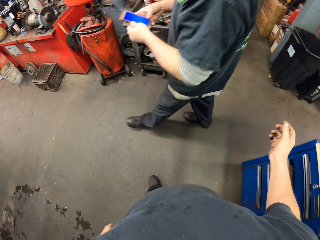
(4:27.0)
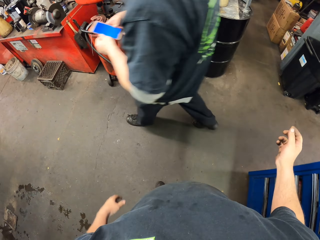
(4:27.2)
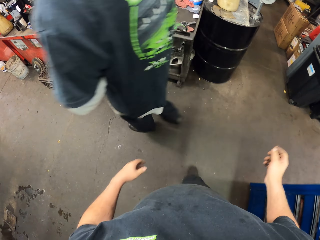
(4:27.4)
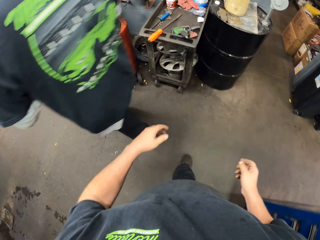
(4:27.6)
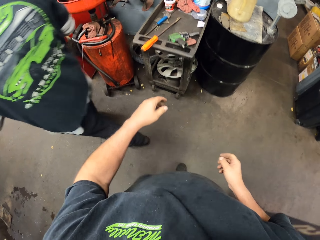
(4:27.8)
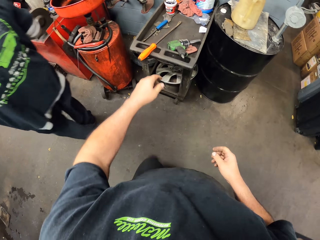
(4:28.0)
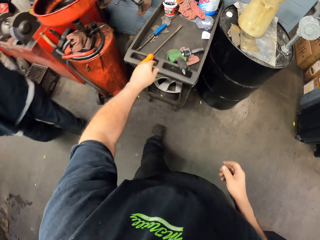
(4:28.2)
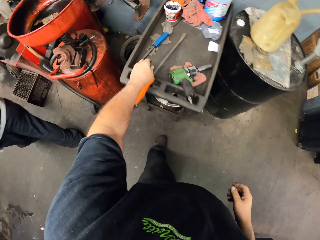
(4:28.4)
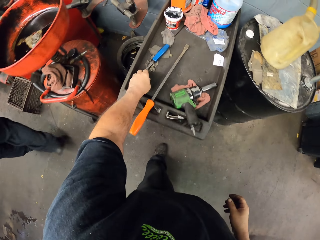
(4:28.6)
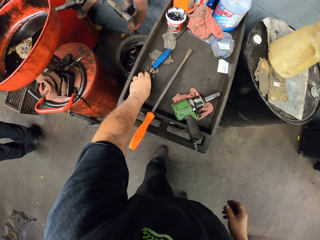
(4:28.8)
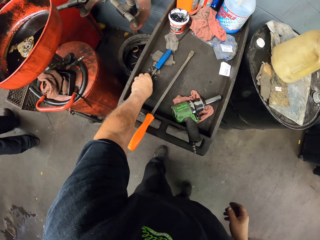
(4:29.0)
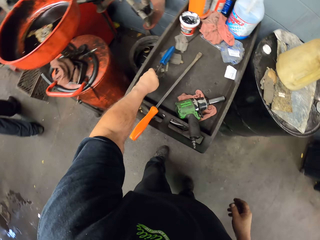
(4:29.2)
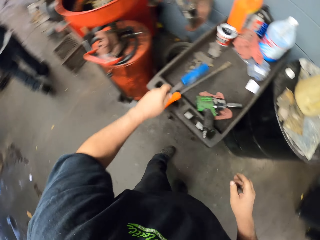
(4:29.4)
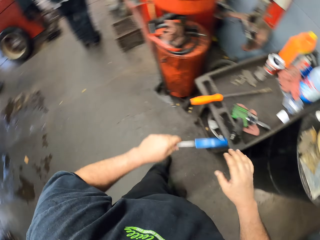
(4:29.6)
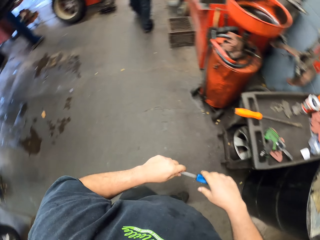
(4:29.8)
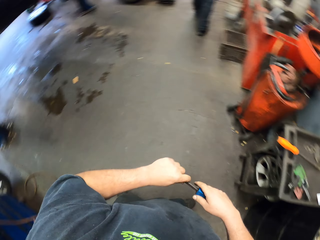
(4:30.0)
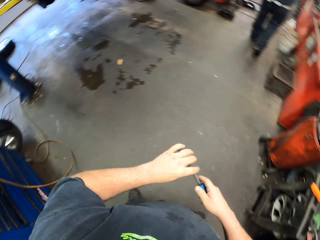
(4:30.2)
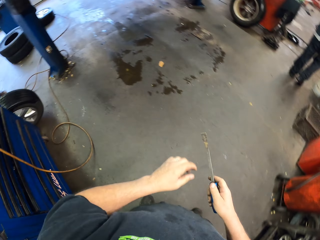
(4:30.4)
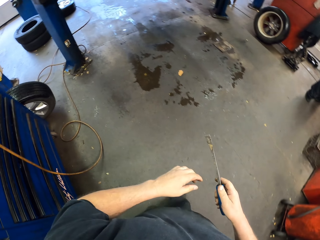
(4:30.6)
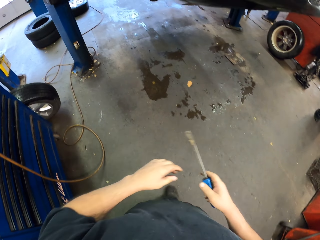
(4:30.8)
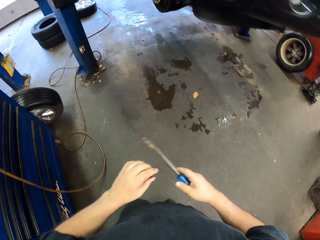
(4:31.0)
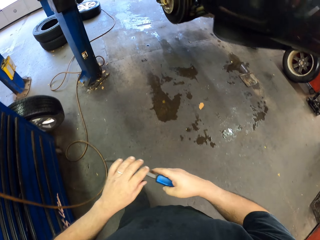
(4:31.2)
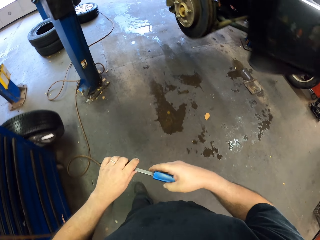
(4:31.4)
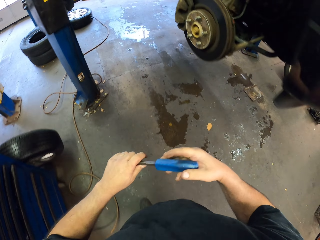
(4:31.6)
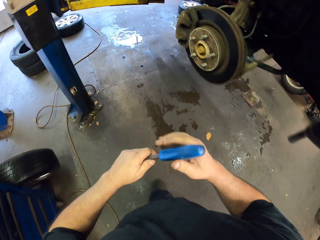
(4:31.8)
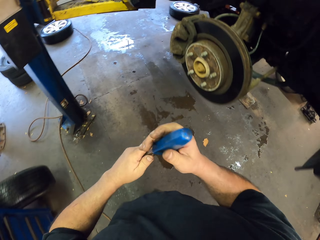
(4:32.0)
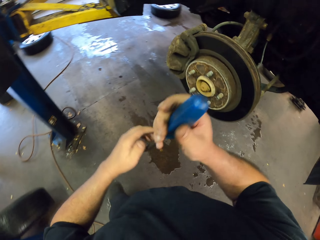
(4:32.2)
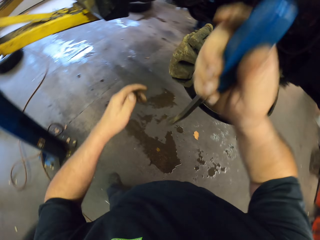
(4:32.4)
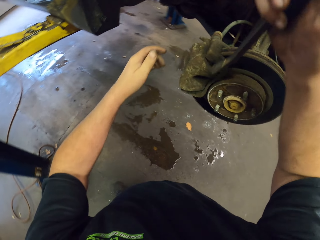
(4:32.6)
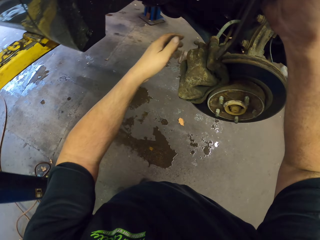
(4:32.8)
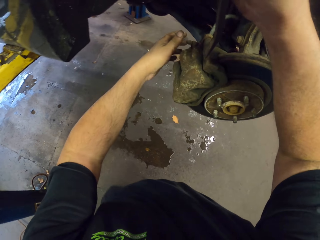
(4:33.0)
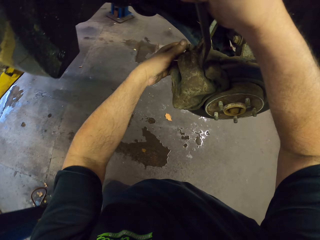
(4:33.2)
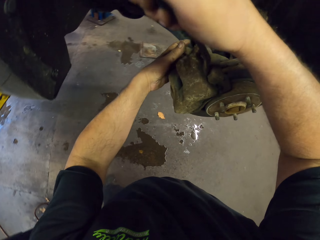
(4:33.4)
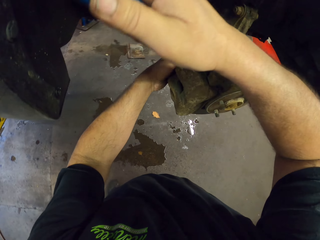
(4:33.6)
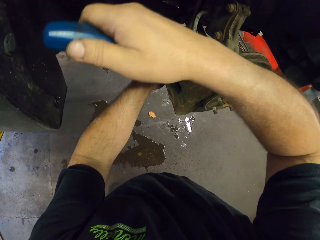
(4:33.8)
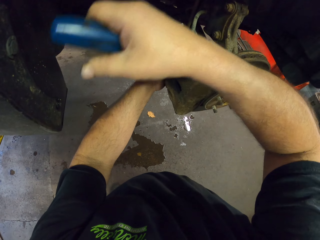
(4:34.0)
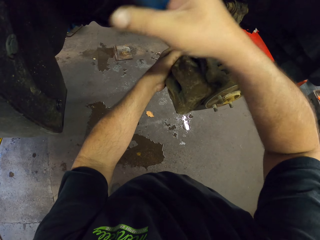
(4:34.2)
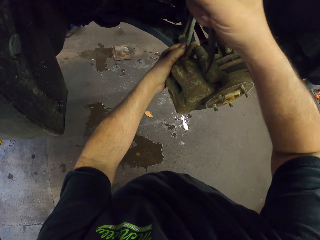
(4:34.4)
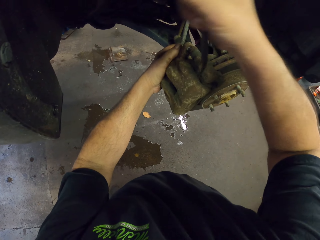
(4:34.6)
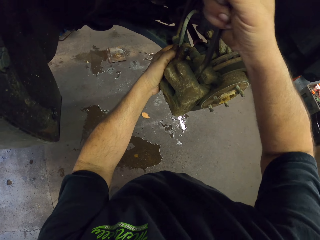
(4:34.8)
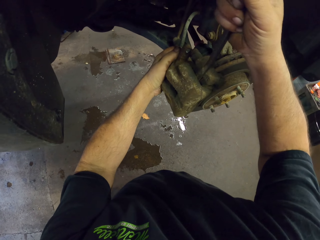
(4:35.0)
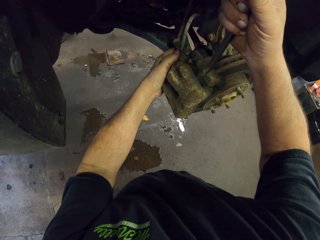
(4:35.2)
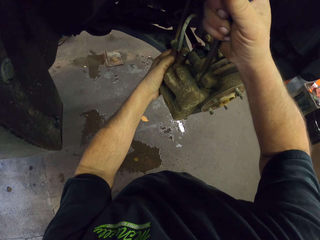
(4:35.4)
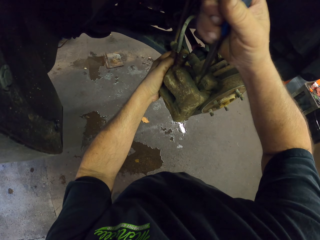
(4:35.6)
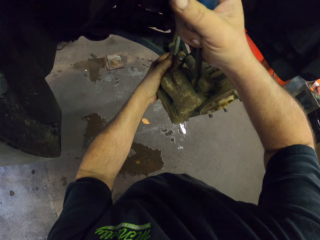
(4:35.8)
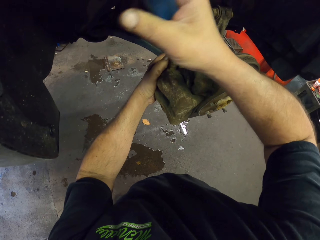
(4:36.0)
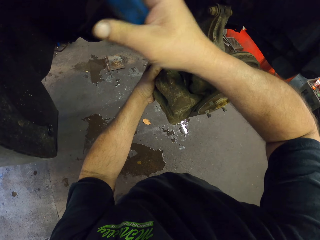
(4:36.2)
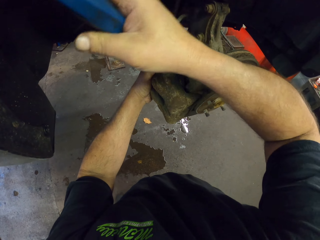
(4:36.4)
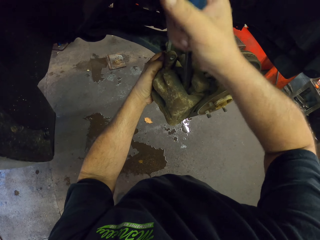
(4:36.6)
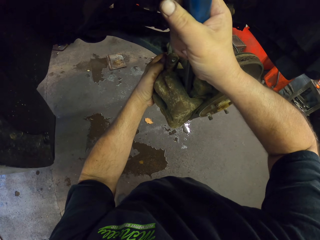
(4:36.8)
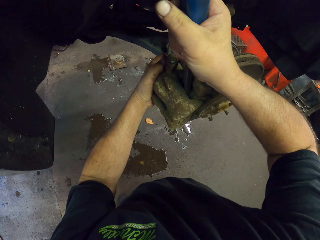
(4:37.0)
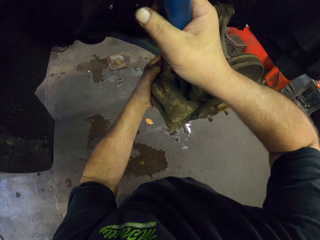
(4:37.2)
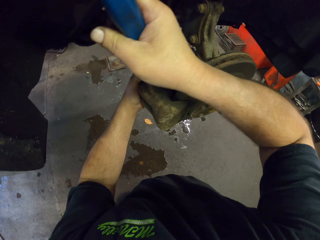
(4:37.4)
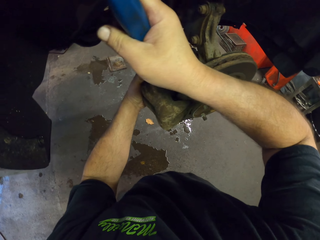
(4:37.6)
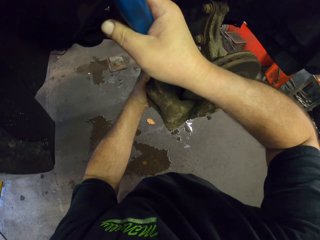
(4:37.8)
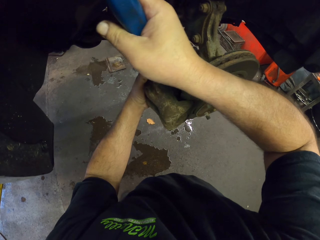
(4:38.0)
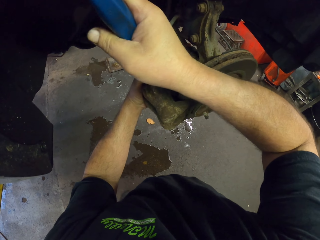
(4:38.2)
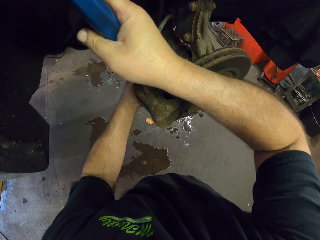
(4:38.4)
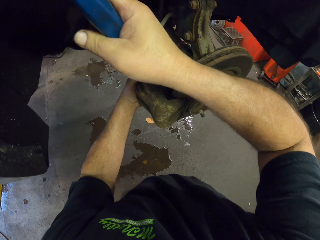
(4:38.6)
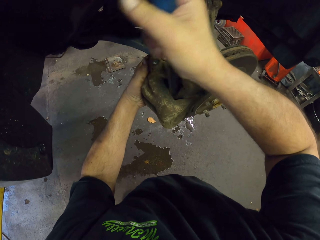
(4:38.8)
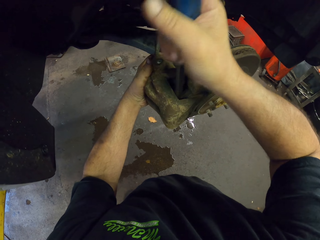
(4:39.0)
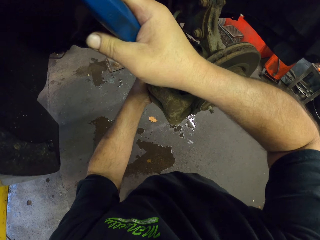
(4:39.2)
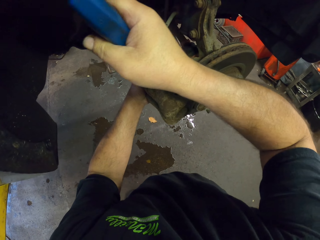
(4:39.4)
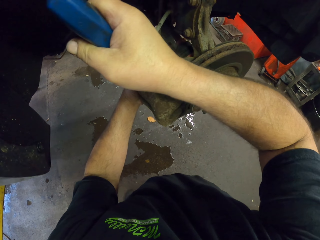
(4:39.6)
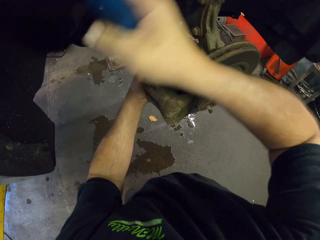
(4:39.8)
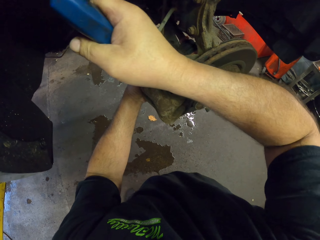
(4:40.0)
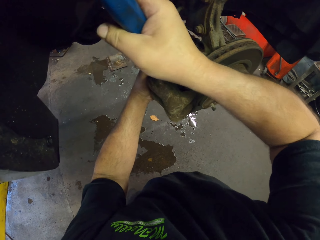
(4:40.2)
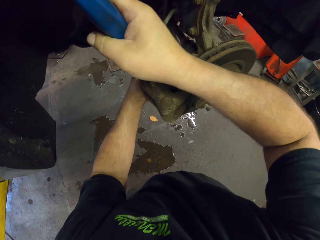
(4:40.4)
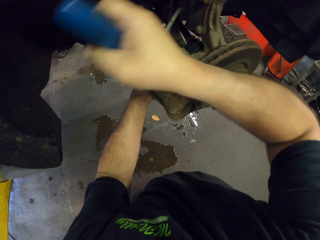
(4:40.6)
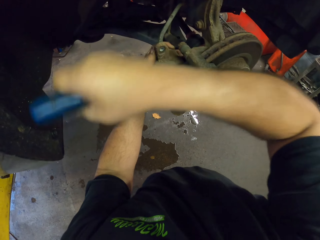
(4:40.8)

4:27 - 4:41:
The camera wearer picks up a crowbar. They fix the wheel spare. They remove a part of the wheel hub.

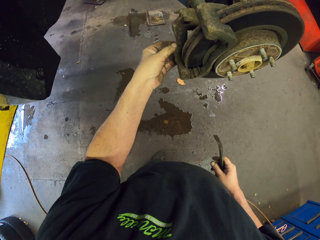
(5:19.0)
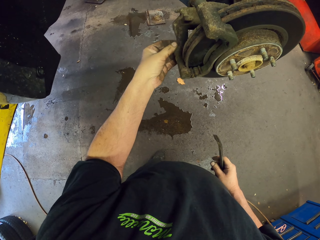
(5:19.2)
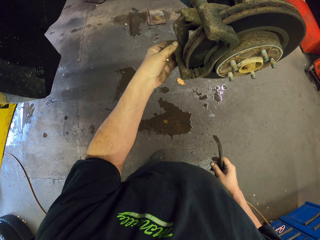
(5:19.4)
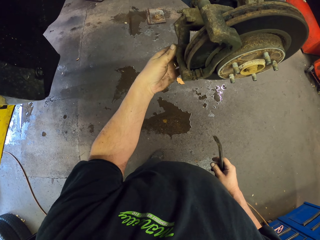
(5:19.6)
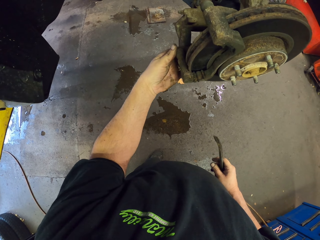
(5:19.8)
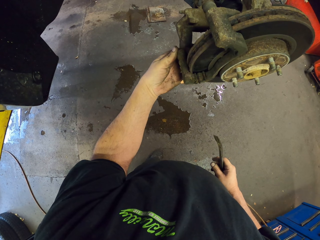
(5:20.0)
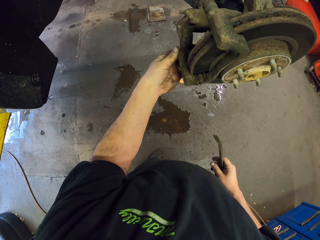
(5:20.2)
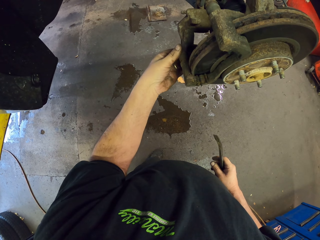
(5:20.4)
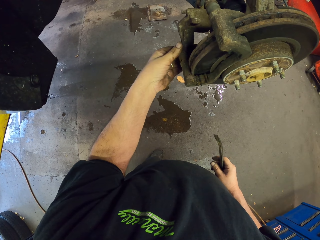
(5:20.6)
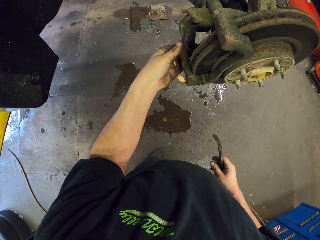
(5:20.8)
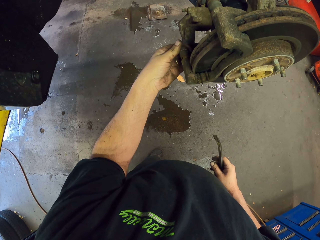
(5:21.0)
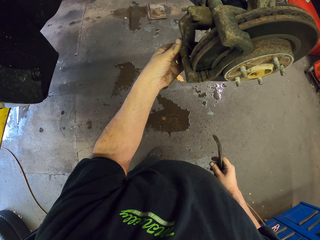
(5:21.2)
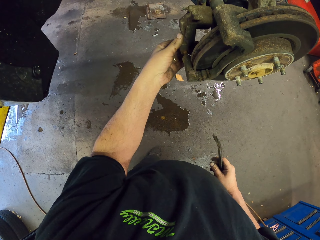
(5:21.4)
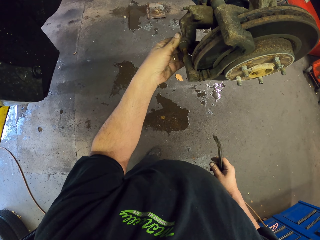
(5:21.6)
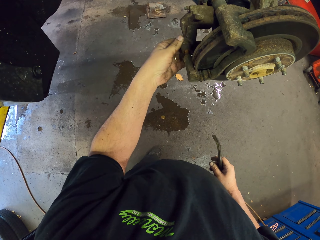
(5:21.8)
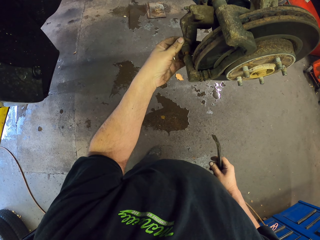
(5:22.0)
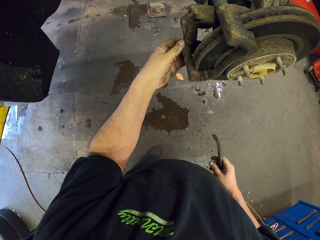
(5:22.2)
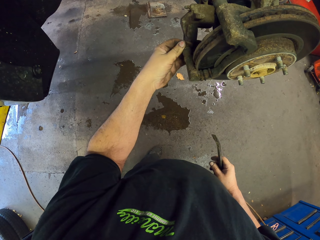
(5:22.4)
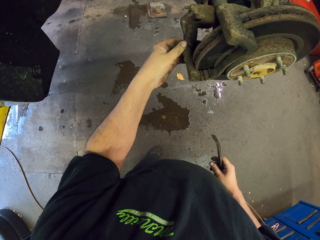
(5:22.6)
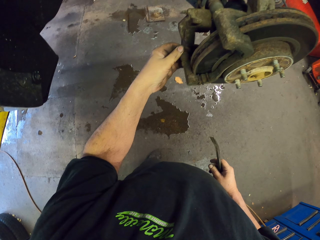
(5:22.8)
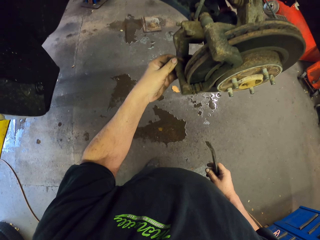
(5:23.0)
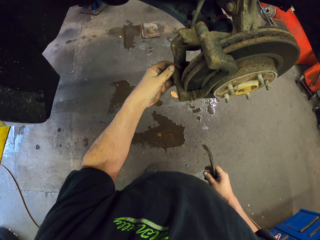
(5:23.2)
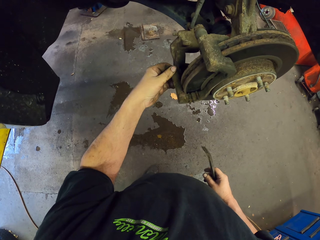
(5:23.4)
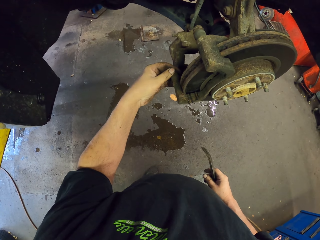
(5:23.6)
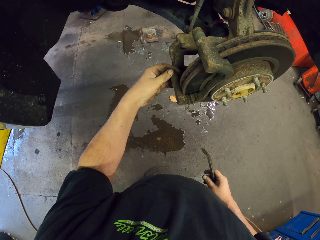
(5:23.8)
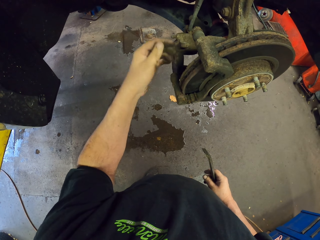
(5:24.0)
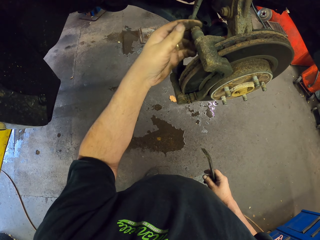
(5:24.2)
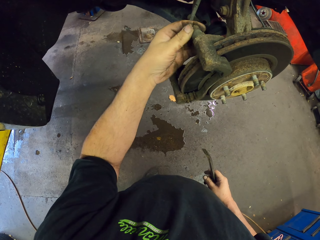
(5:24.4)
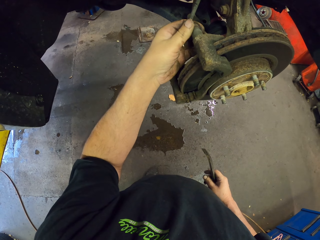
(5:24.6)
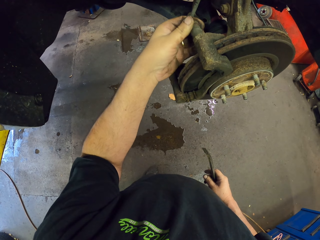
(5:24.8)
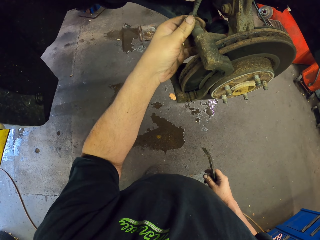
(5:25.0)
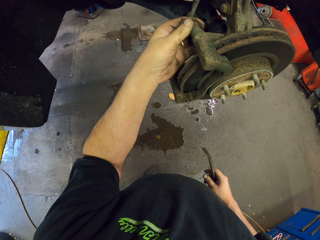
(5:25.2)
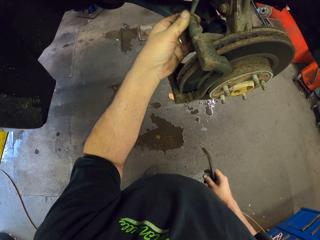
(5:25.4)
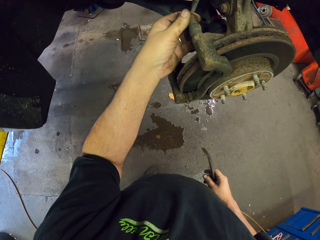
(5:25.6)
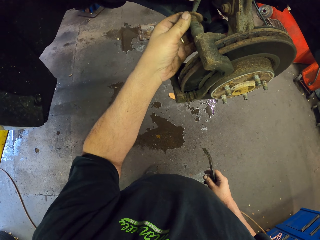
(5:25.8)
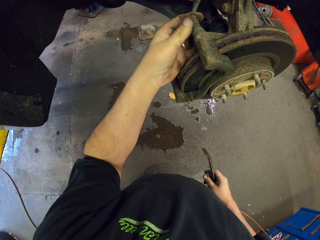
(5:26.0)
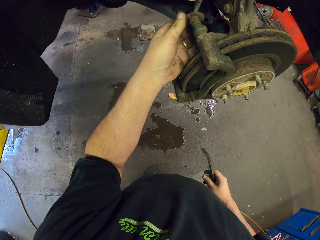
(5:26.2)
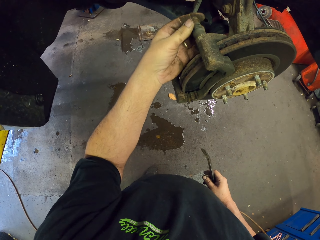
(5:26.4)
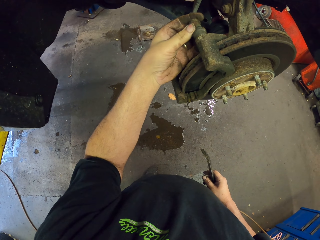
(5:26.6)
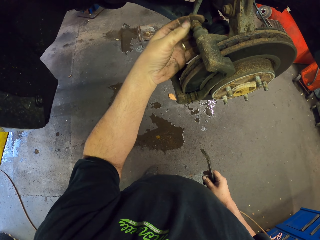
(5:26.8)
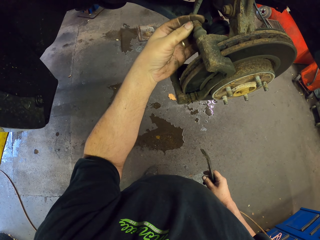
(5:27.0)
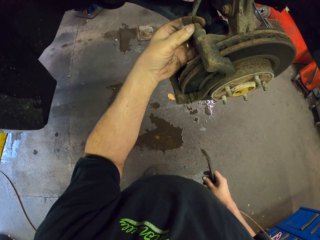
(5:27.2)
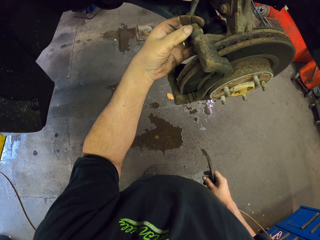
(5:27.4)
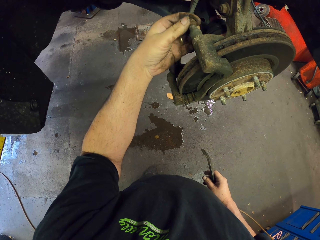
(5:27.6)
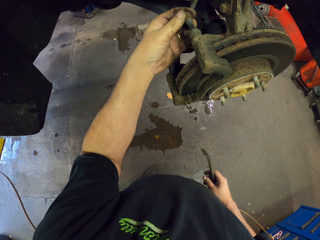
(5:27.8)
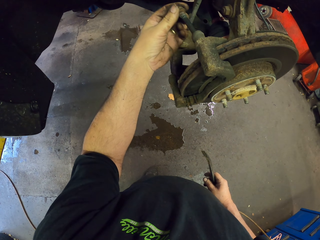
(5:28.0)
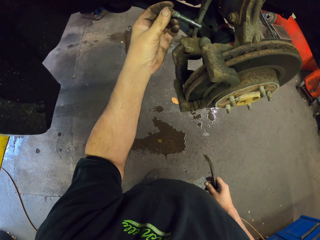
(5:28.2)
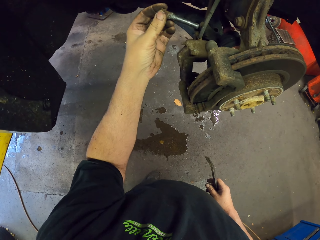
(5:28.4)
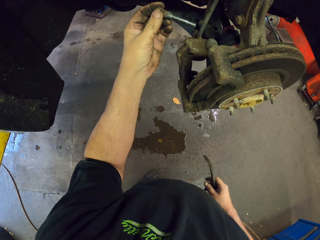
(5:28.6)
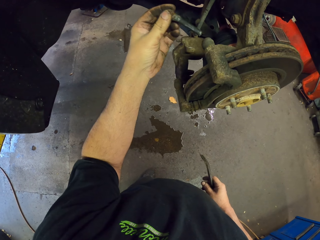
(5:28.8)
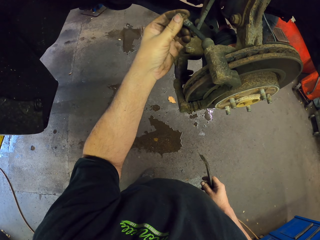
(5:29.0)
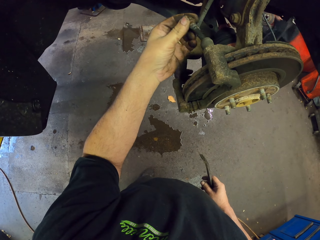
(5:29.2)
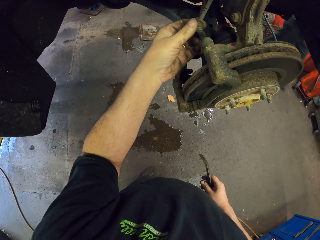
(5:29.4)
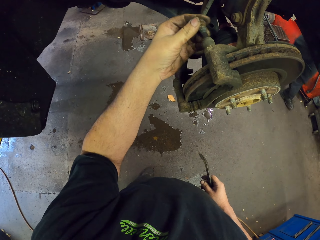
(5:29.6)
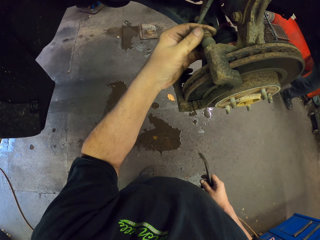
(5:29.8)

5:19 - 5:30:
The camera wearer touches the wheel spare. They hold the wheel hub. They remove a bolt.
